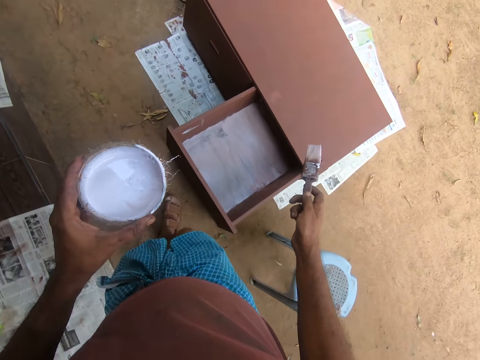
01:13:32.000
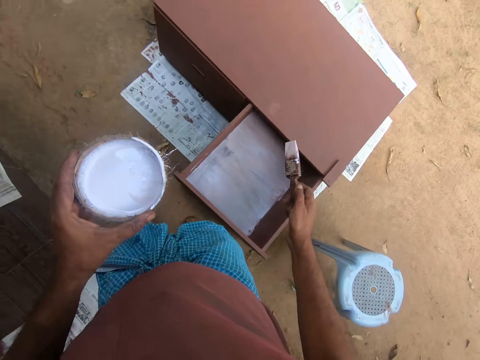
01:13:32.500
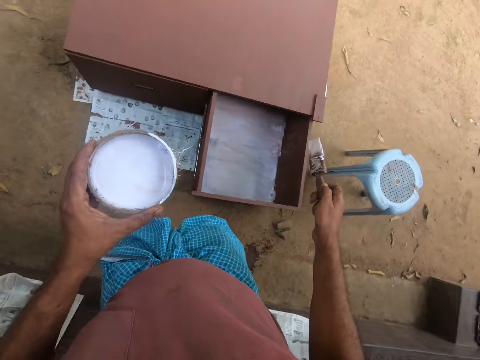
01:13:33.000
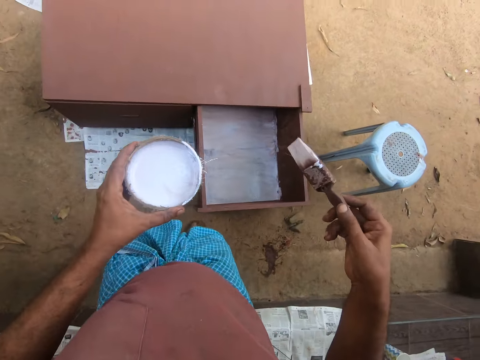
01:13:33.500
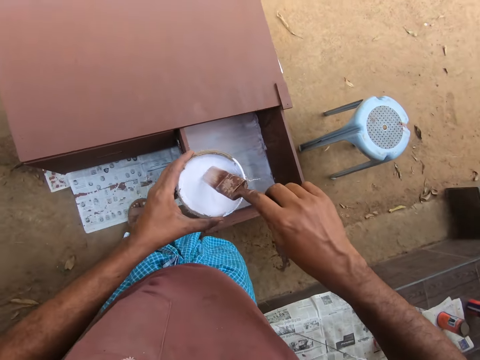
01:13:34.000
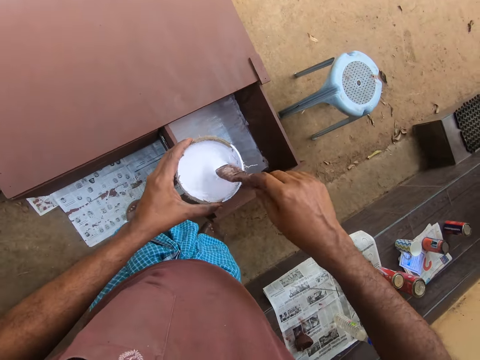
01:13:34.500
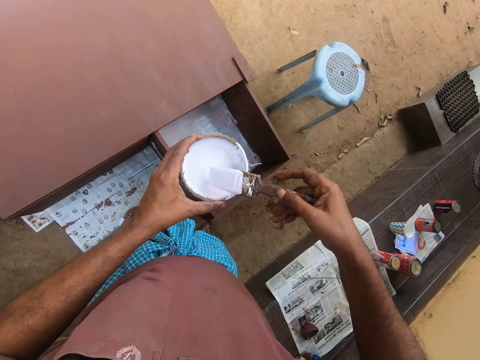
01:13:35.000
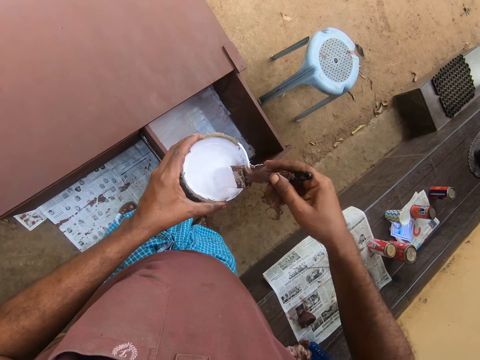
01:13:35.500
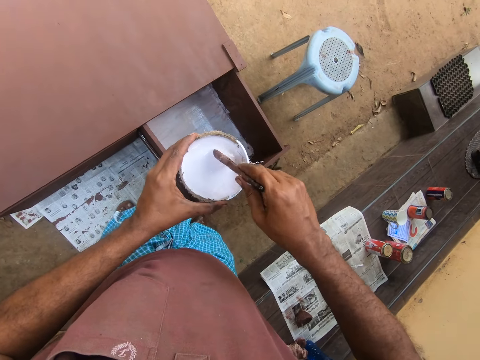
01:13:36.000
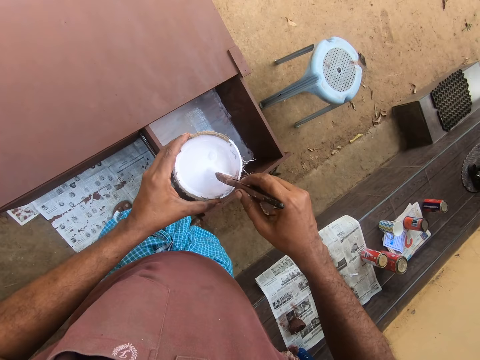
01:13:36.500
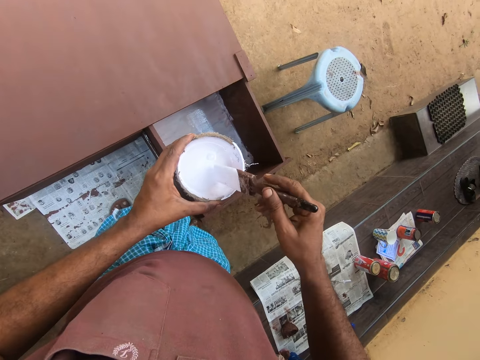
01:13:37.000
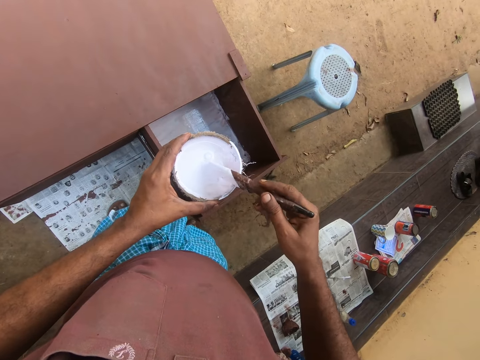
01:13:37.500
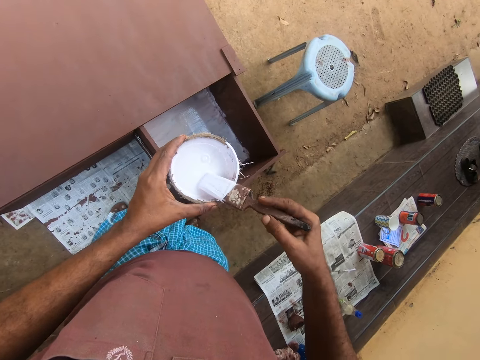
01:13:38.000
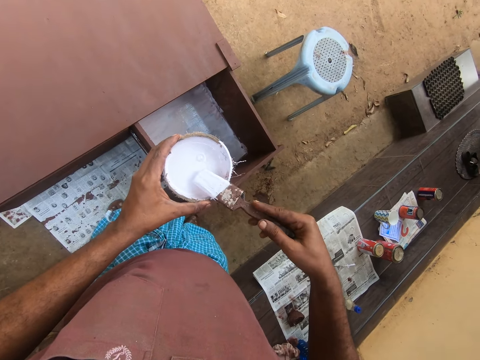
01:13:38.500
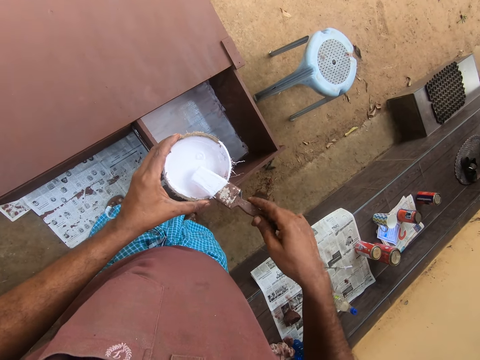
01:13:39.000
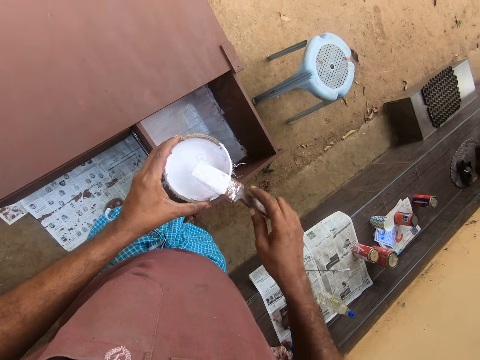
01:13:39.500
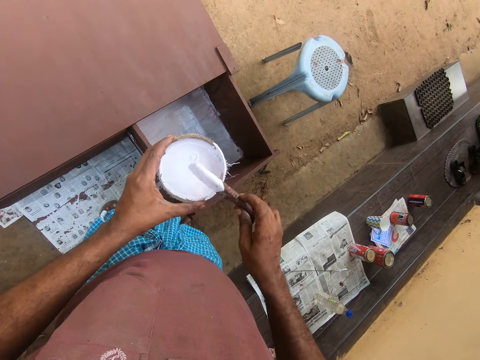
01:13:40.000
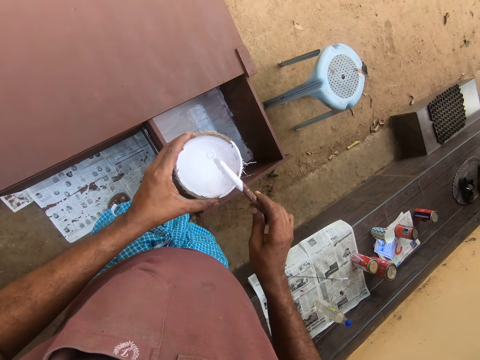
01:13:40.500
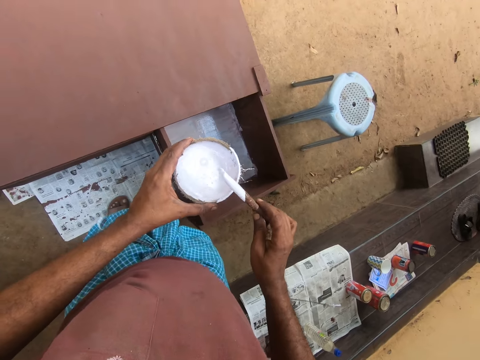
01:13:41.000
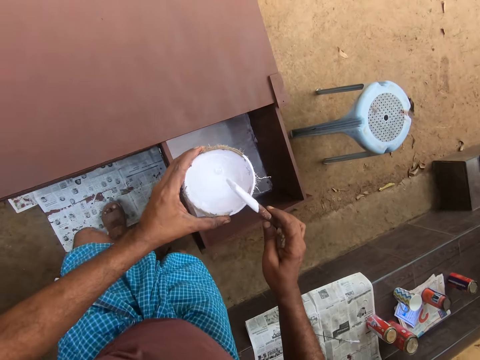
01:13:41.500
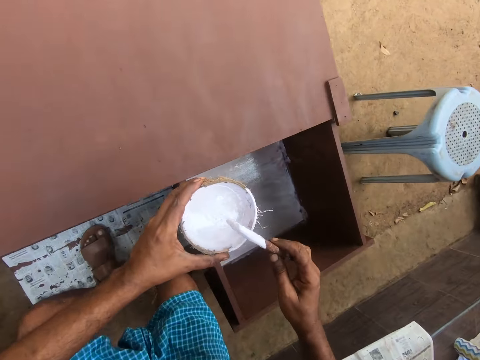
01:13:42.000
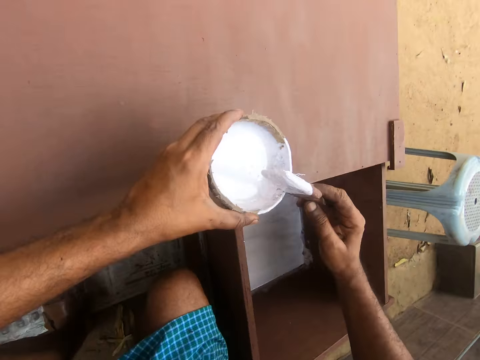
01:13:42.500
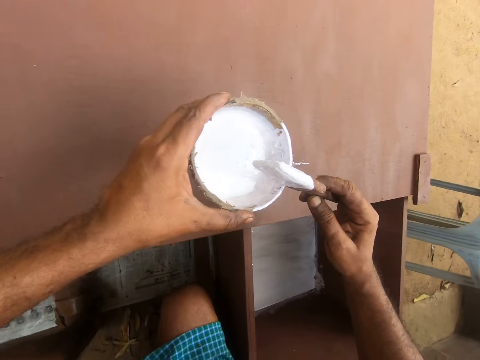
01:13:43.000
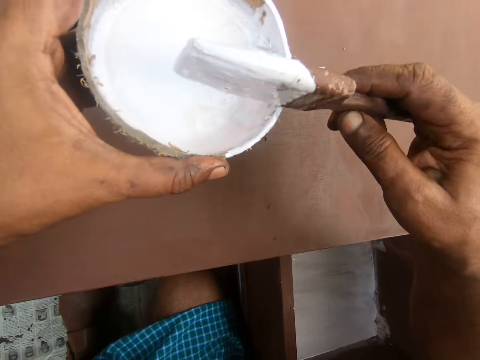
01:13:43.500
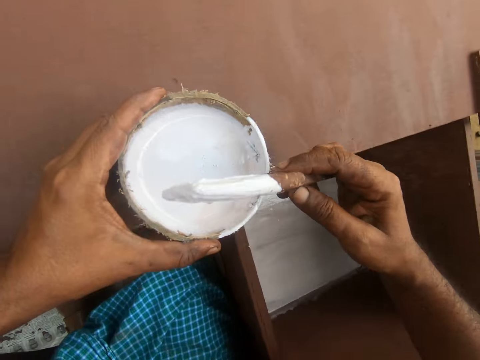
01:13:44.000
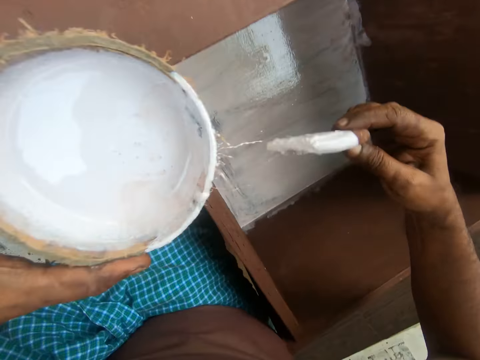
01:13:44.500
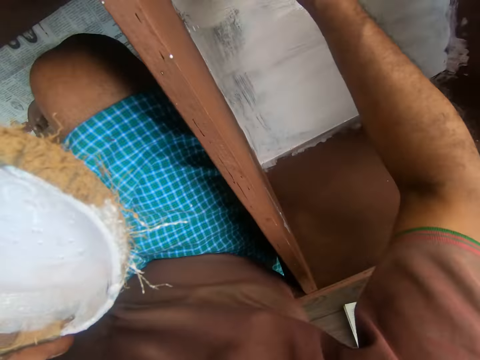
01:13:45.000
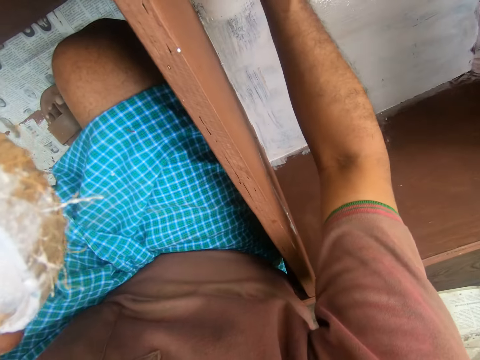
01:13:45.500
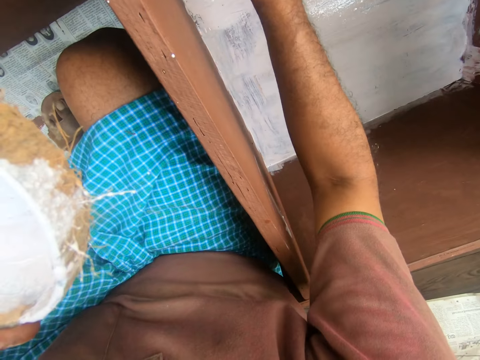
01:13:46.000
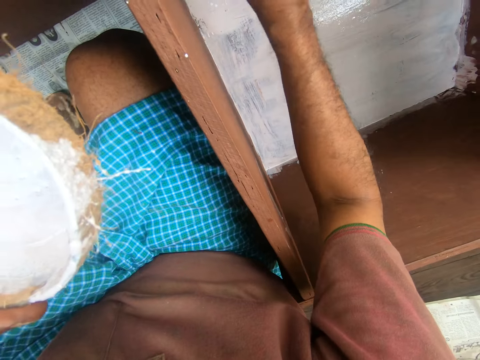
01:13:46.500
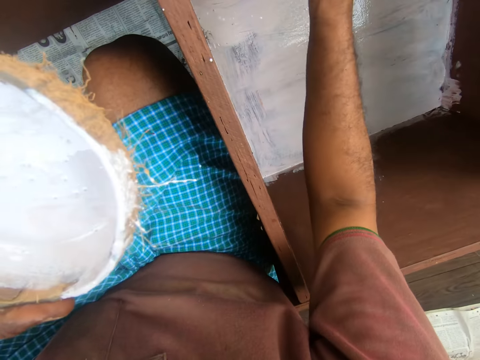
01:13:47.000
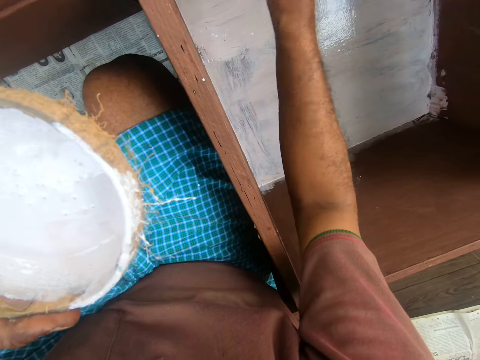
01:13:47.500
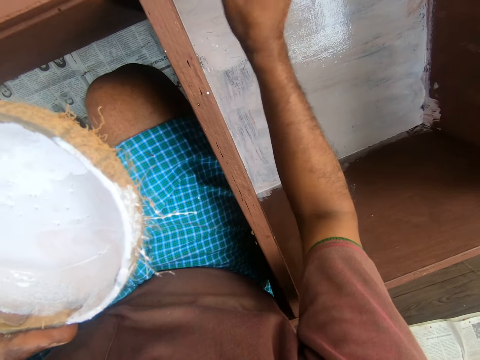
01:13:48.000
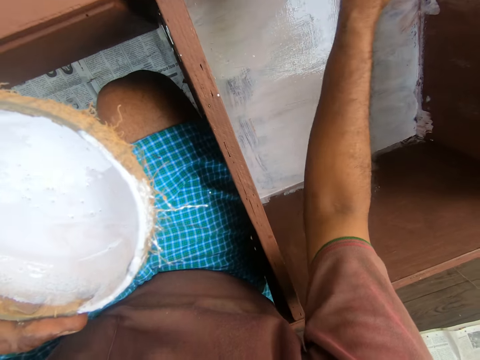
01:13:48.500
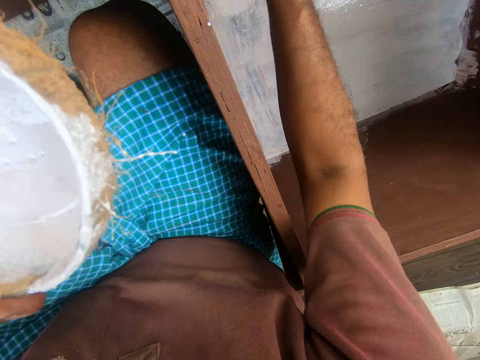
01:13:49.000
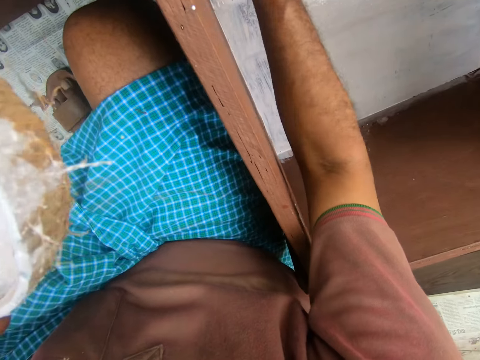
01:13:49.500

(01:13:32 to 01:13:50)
The camera wearer walks around. They dip the paint brush in the paint inside the bowl. They spread paint around the paint brush. They squat down. They direct the paint brush towards the drawer. They paint the drawer using the paint brush.

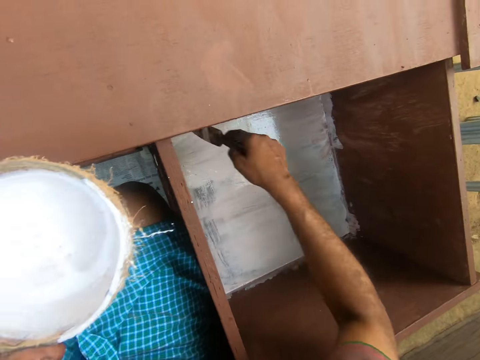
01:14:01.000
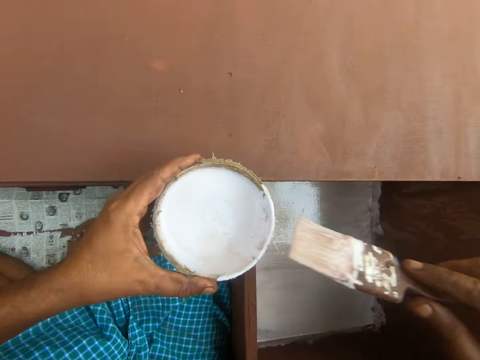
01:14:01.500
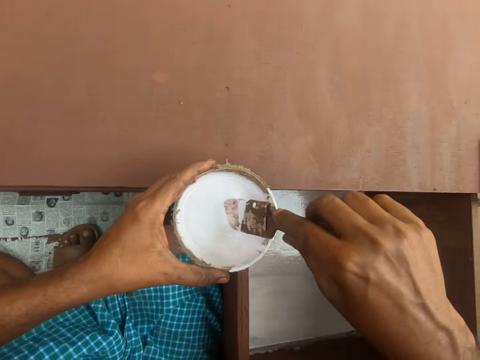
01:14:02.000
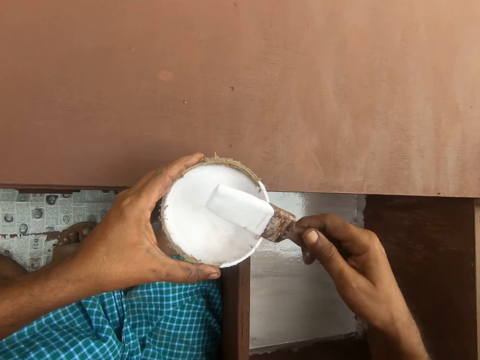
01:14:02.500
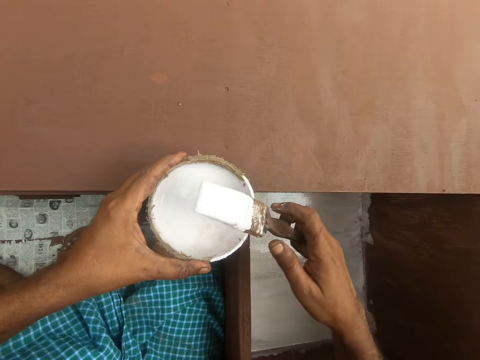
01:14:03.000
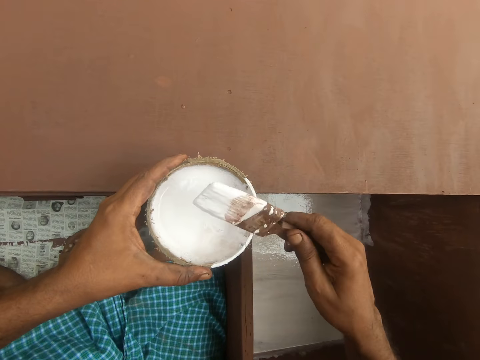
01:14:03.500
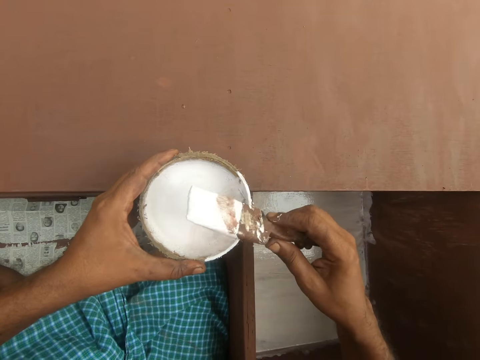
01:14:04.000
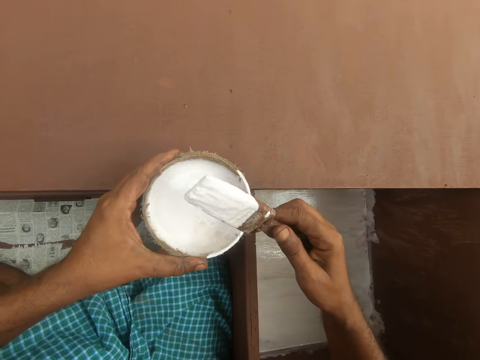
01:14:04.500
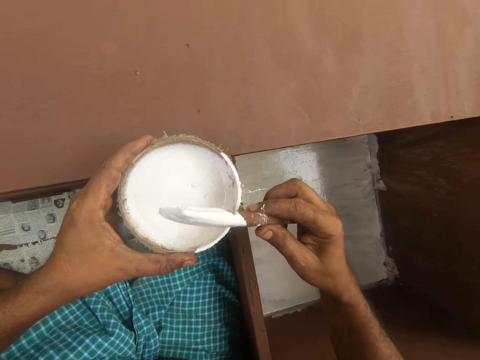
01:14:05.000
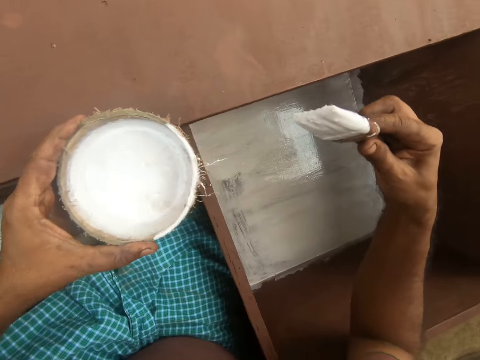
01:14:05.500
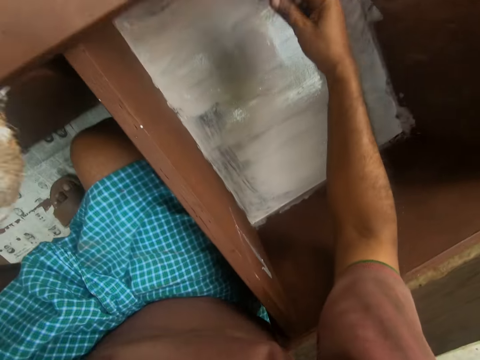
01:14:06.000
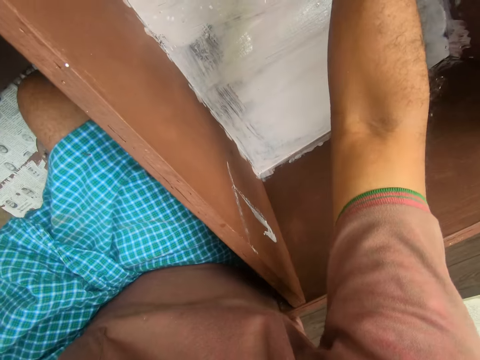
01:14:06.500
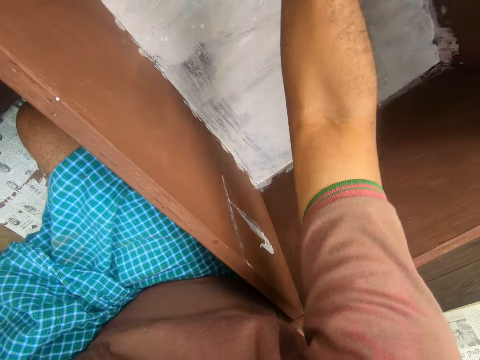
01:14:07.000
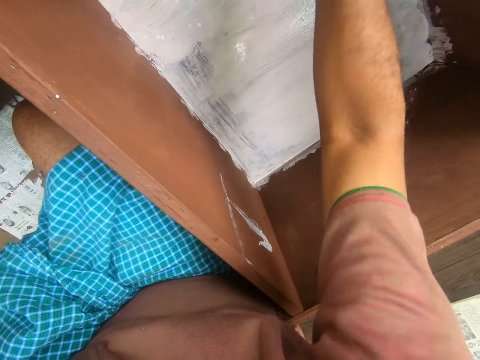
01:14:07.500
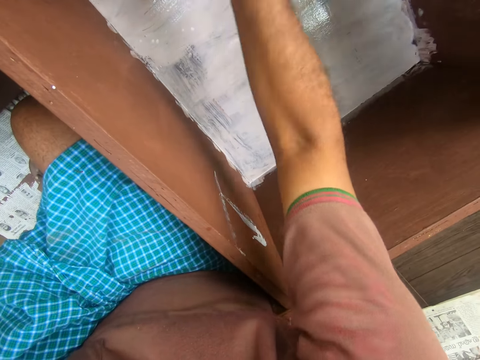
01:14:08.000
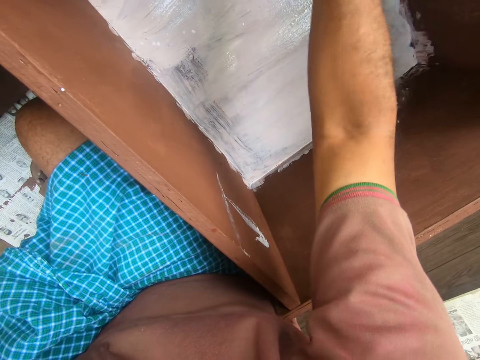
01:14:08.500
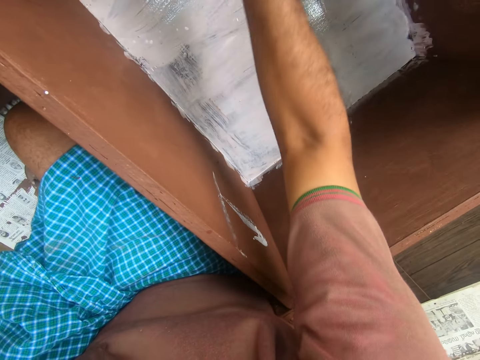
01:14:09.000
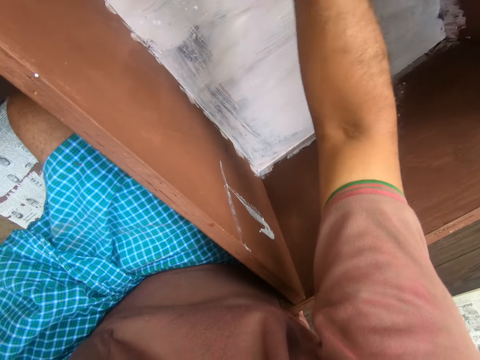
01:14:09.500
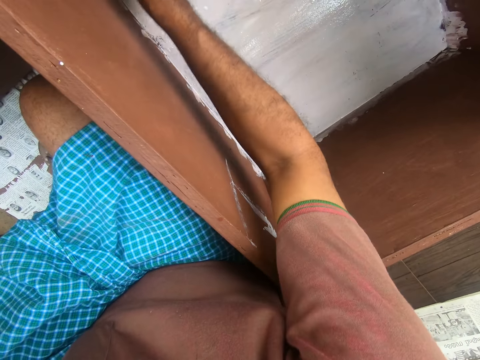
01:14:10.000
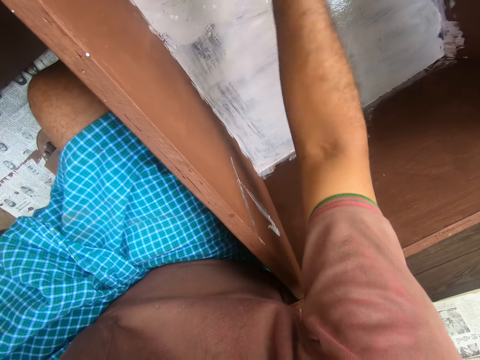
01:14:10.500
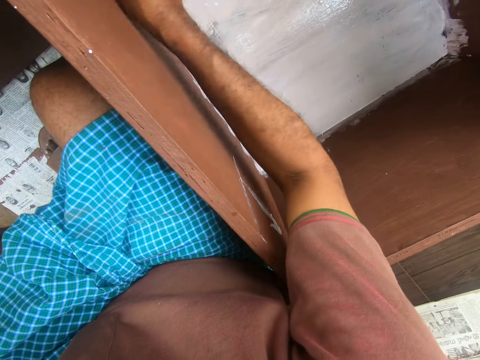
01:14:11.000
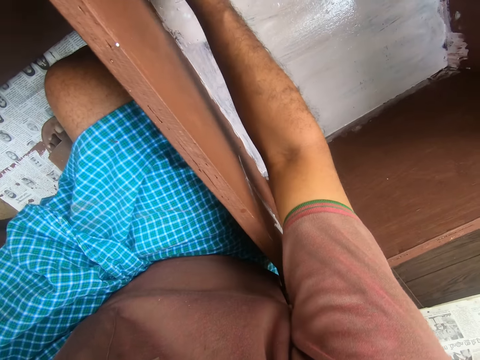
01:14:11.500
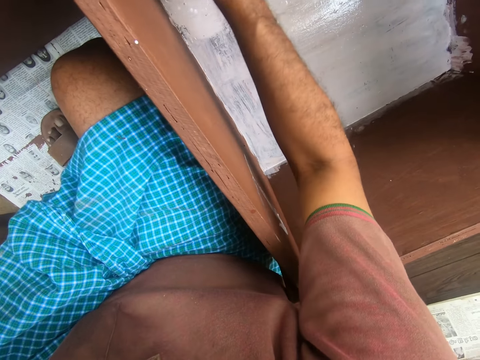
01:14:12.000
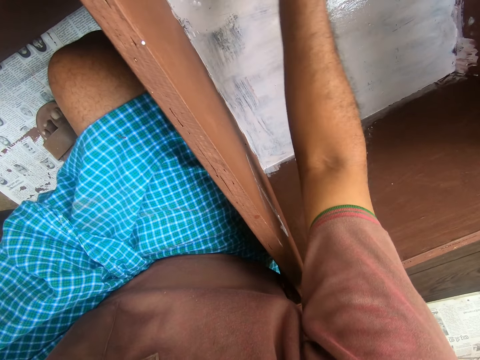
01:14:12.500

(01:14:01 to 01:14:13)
The camera wearer lifts the paint brush. They dip the paint brush in the paint inside the bowl. They spread paint around the paint brush. They direct the paint brush towards the drawer. They paint the drawer using the paint brush.
